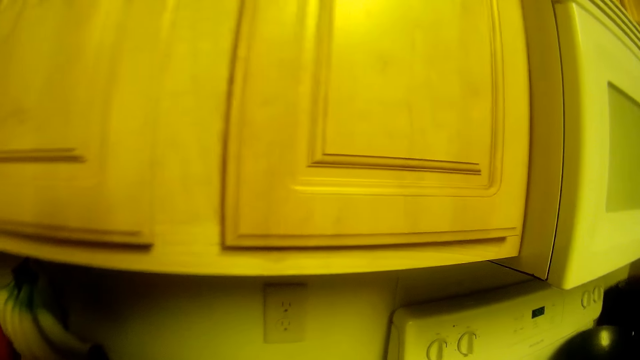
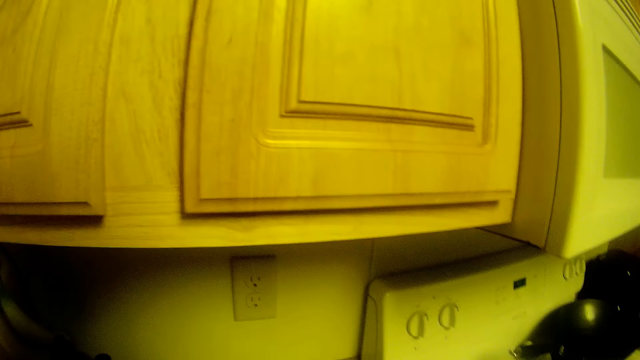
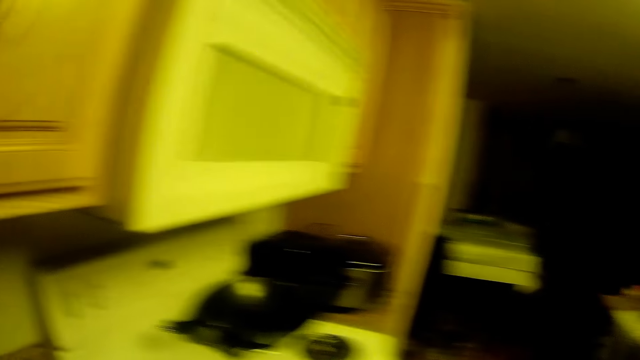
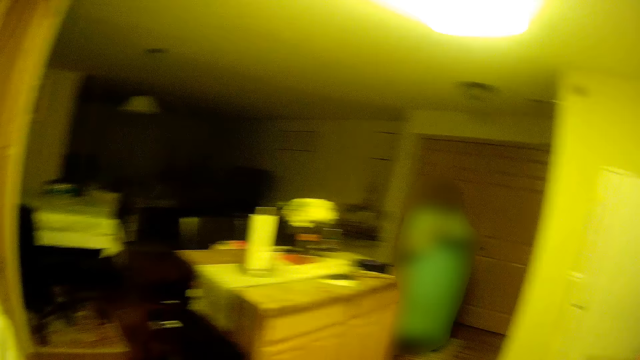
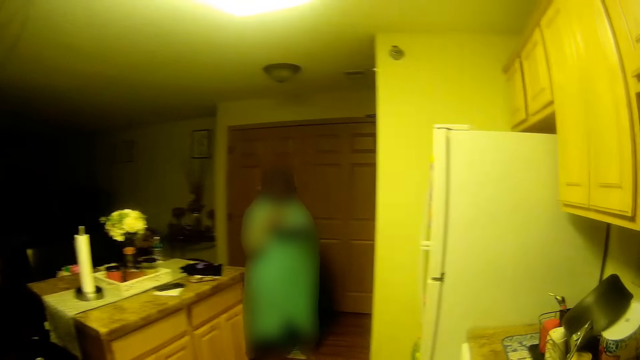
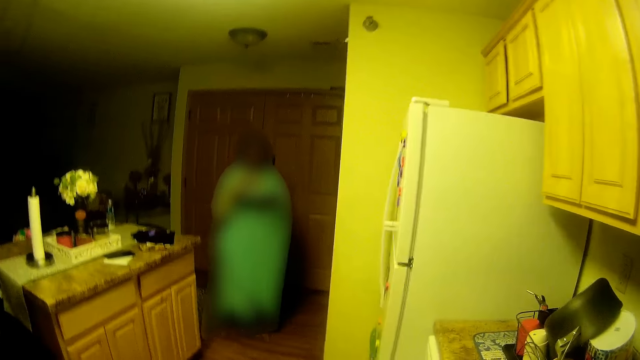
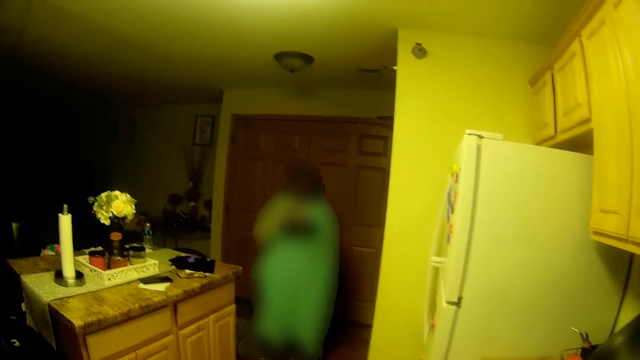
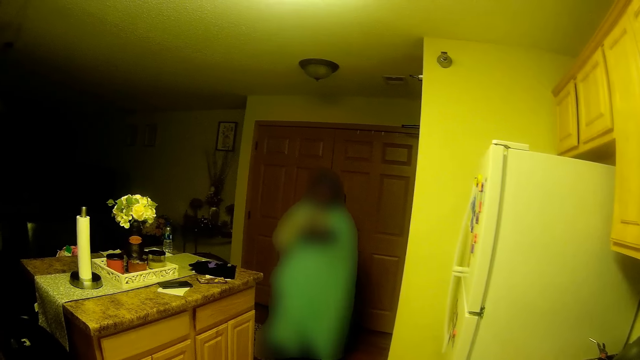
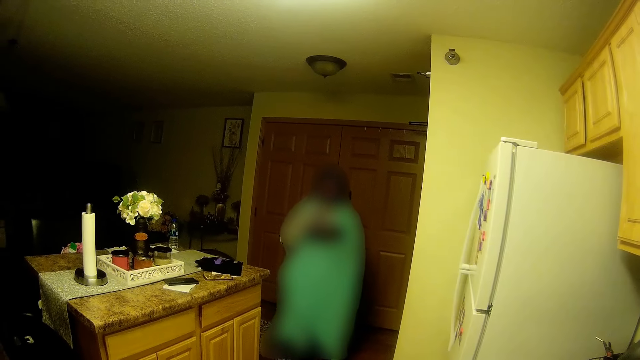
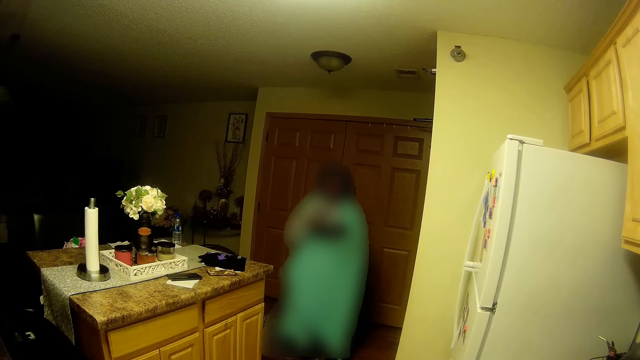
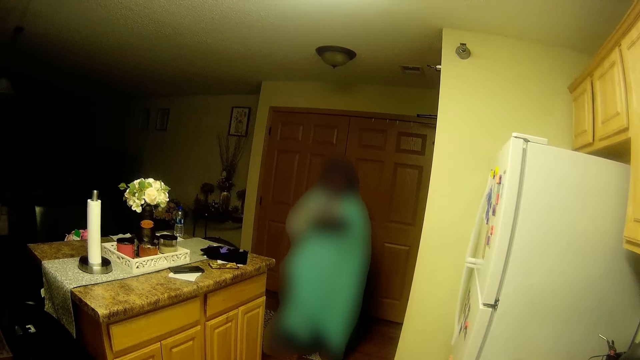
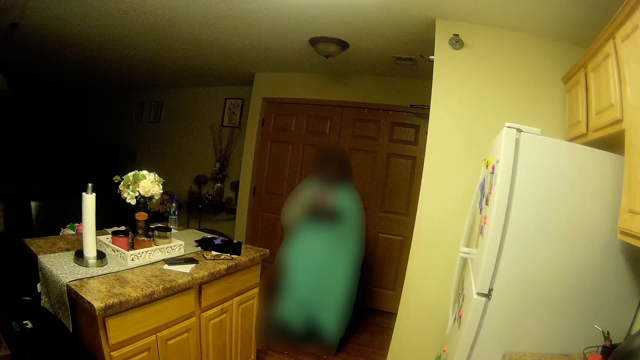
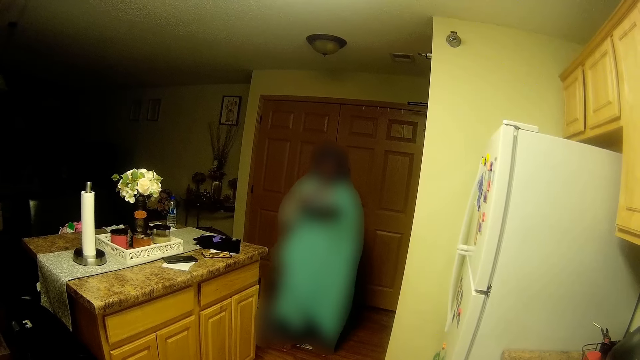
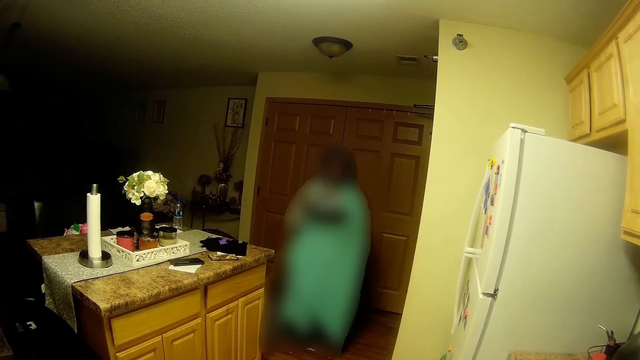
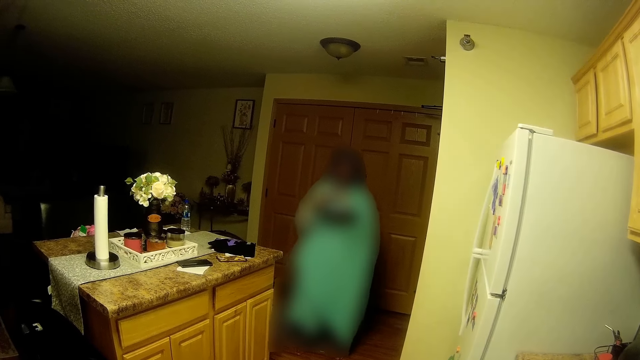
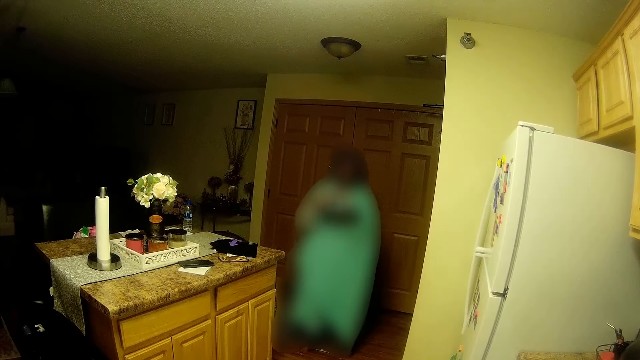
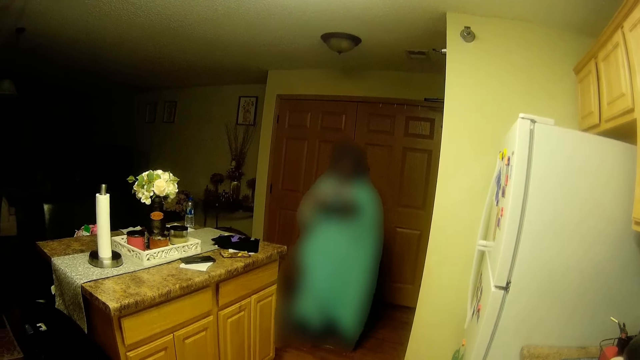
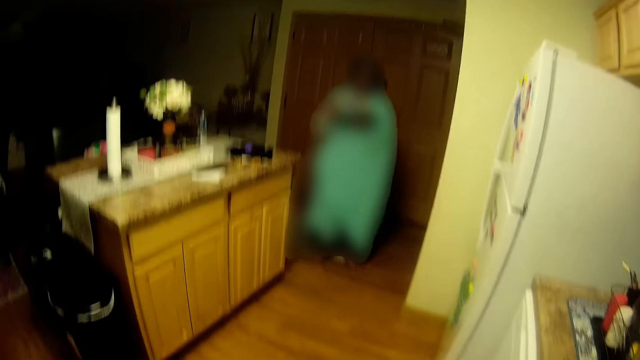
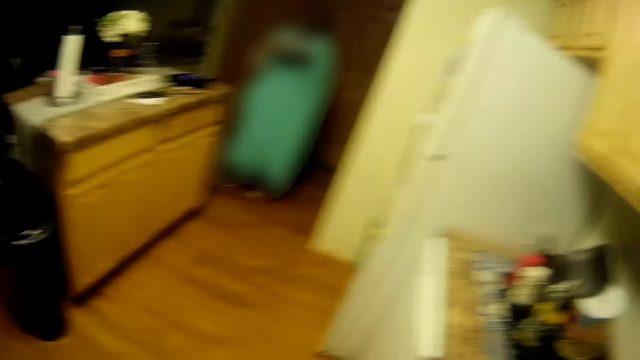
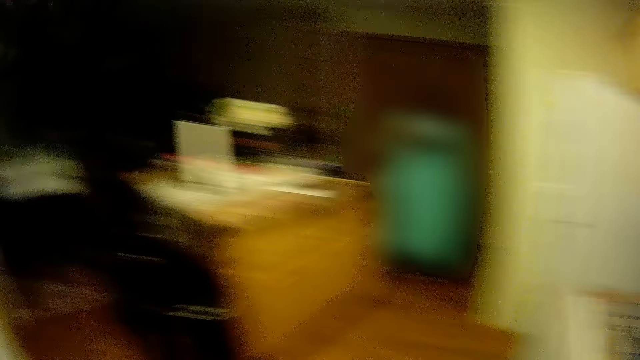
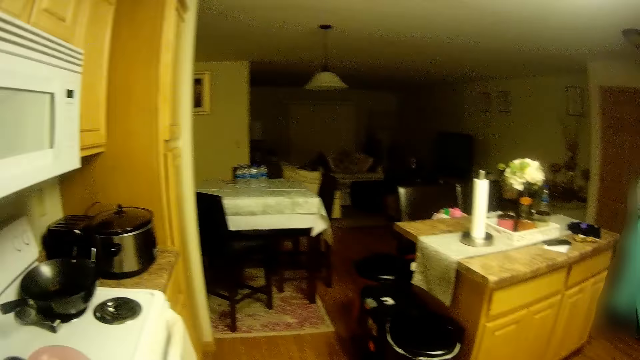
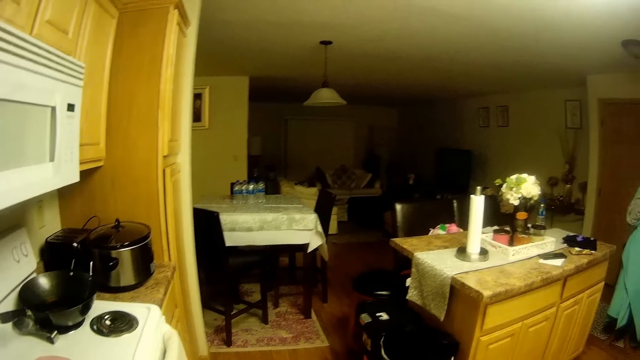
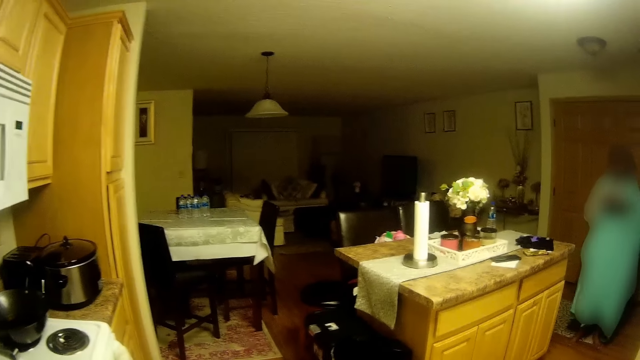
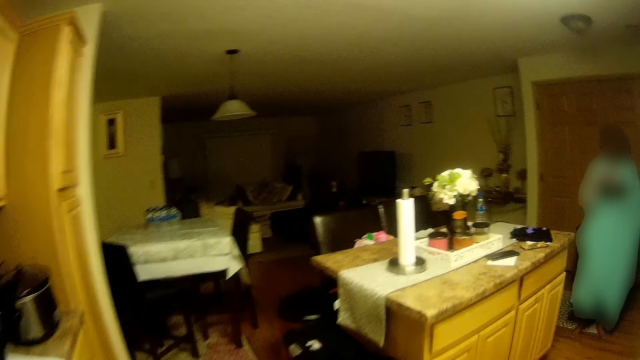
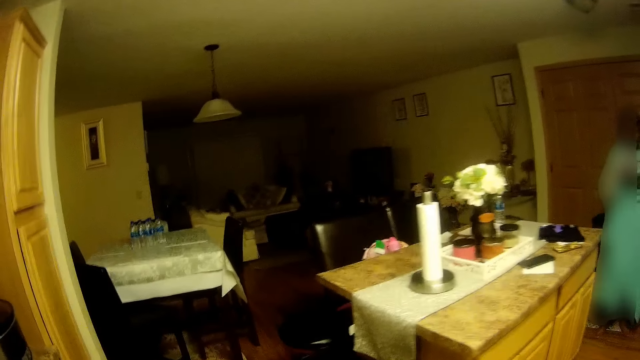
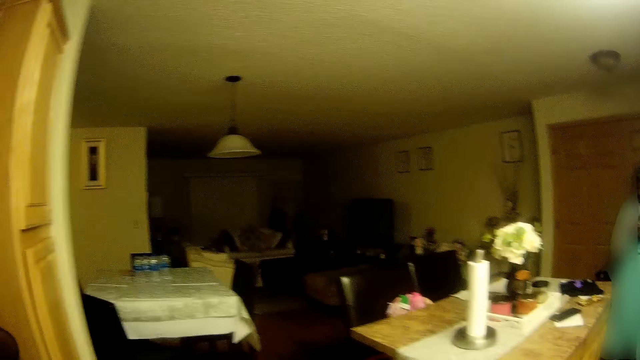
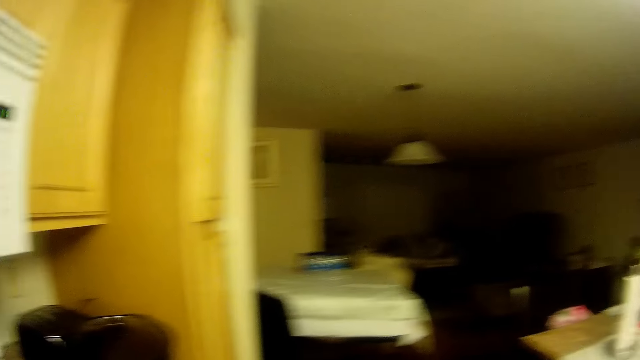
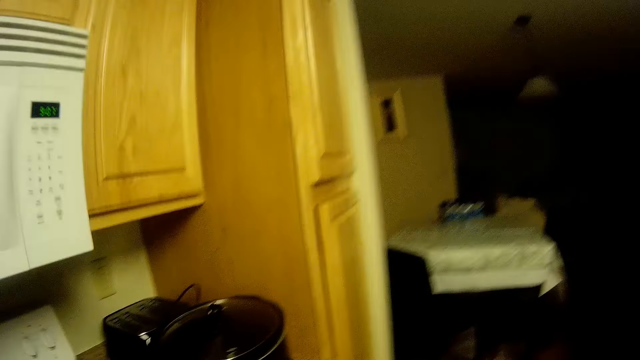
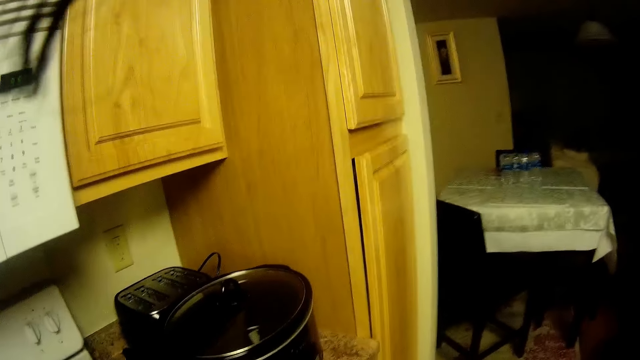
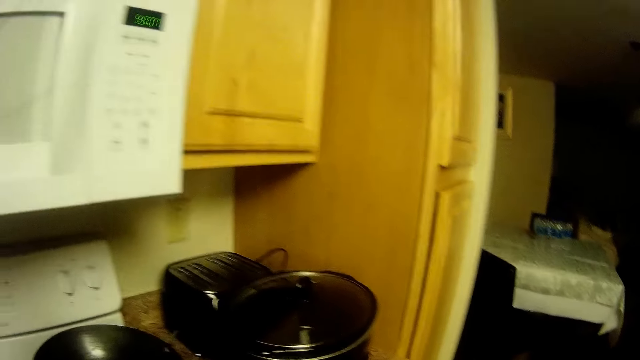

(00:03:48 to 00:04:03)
The camera wearer stares at someone. They look at the tables.

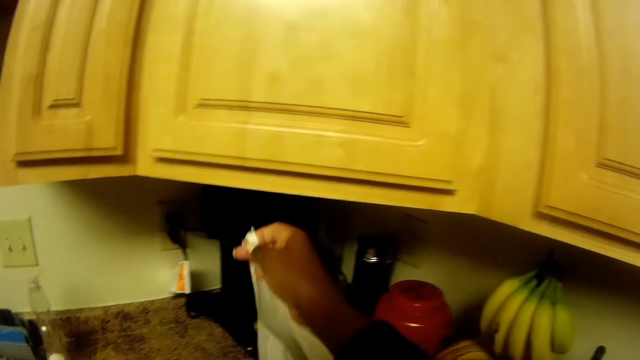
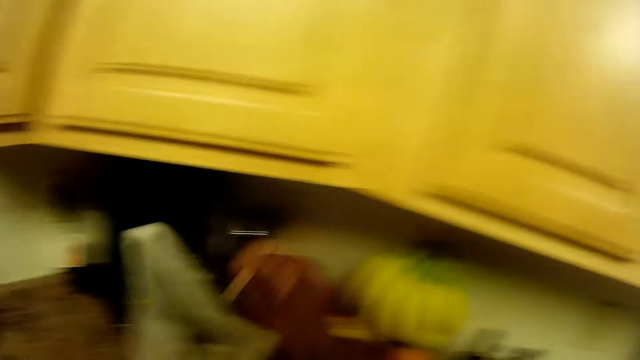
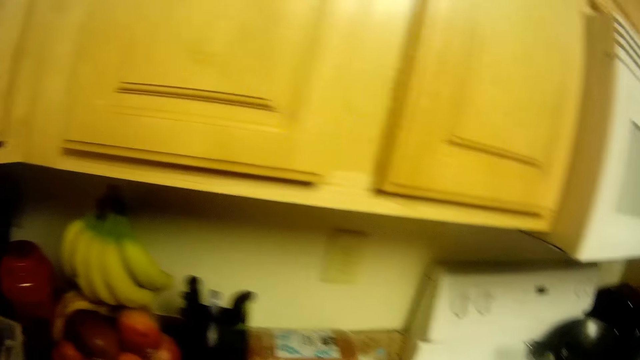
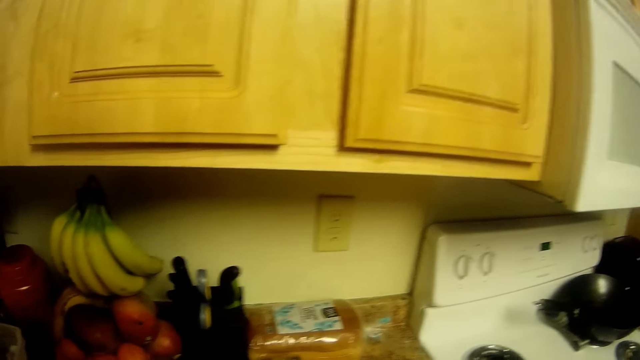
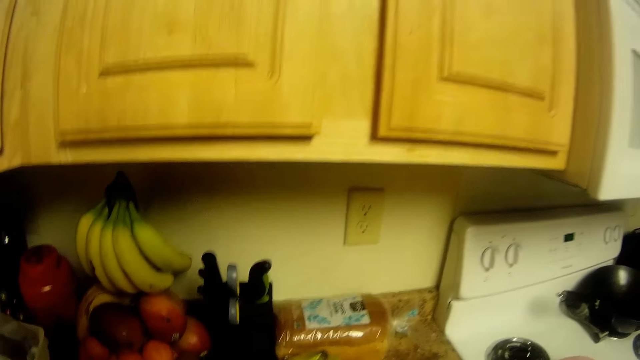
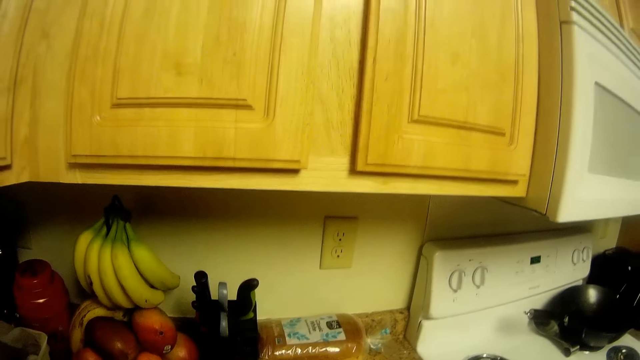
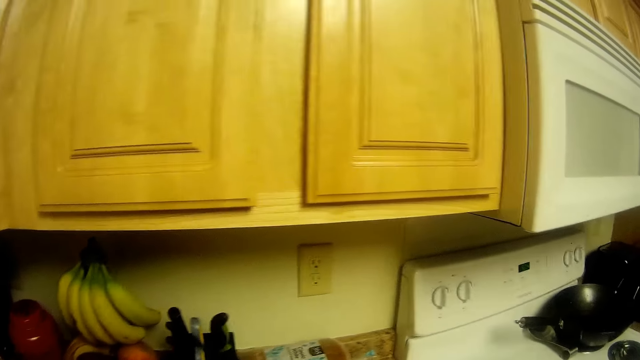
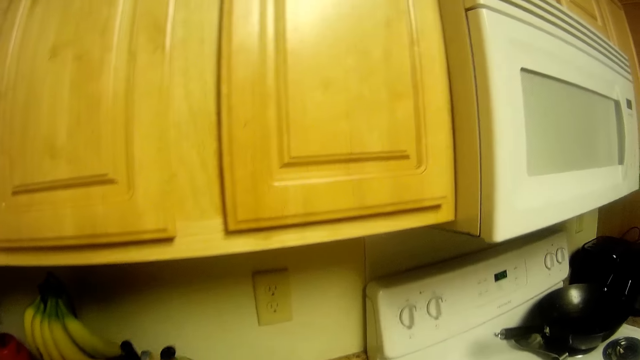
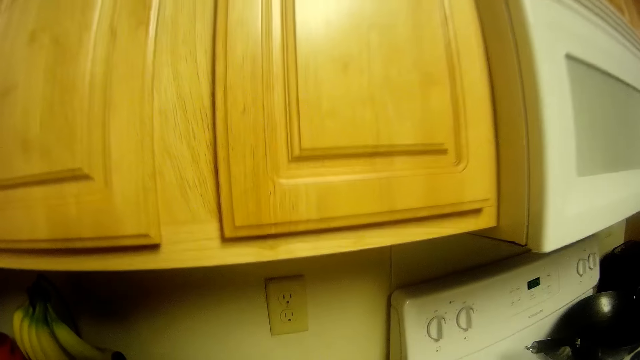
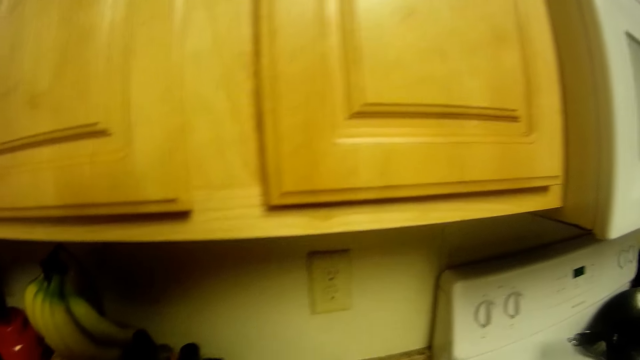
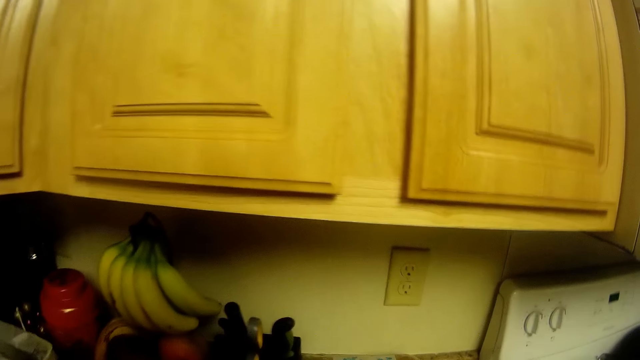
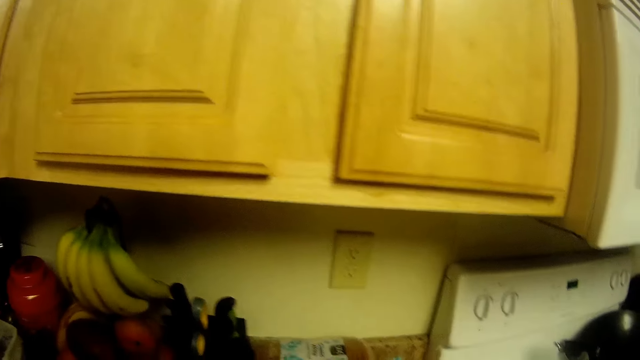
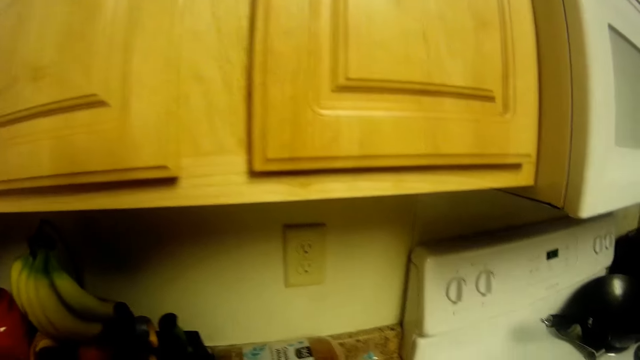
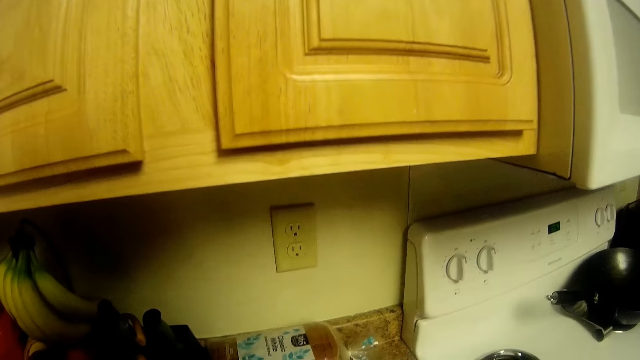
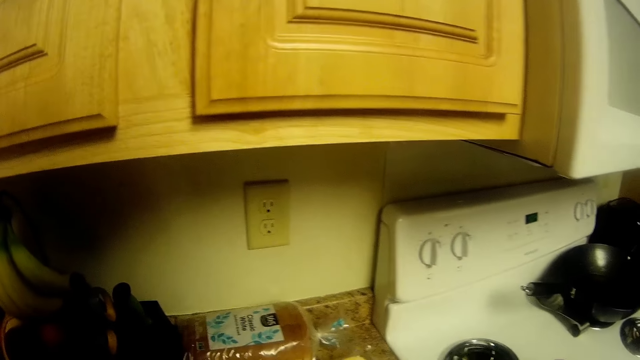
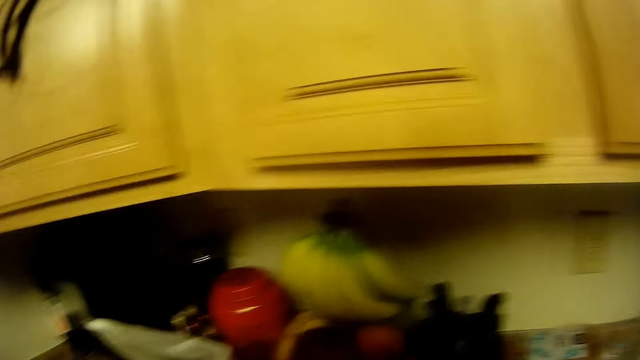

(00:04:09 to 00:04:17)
The camera wearer lifts a plastic bag. They look at the kitchen table.
